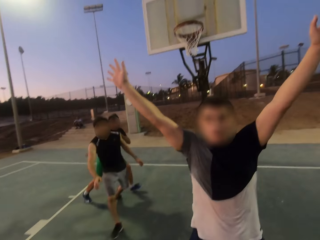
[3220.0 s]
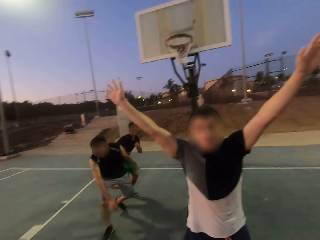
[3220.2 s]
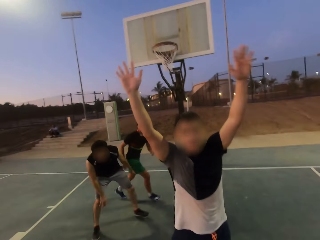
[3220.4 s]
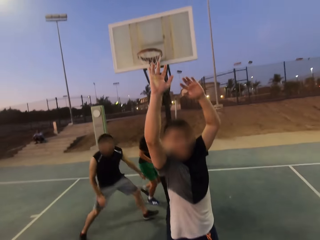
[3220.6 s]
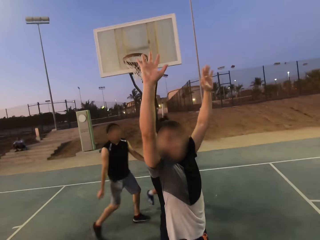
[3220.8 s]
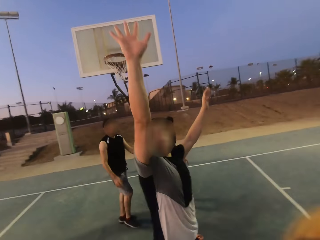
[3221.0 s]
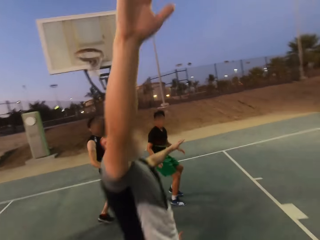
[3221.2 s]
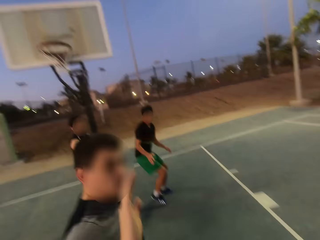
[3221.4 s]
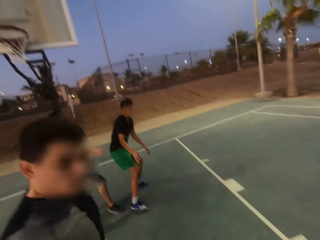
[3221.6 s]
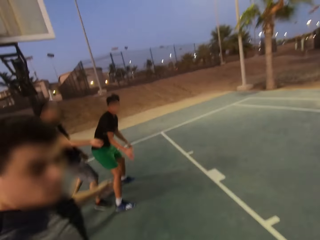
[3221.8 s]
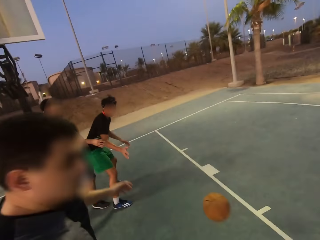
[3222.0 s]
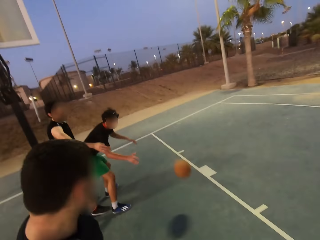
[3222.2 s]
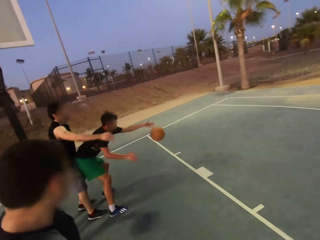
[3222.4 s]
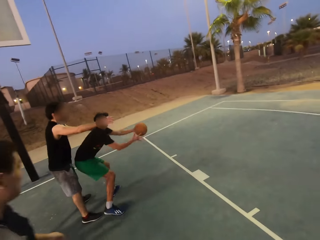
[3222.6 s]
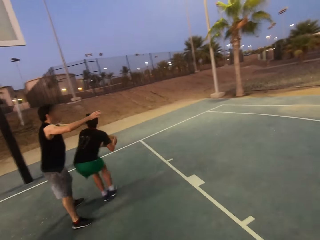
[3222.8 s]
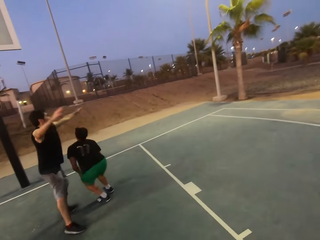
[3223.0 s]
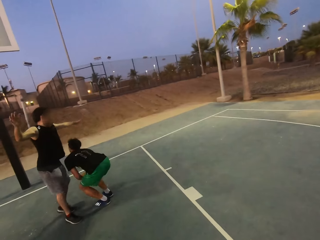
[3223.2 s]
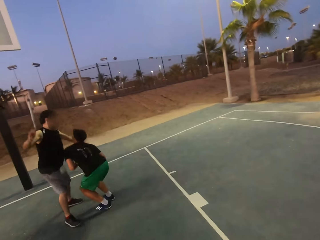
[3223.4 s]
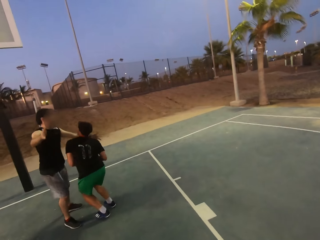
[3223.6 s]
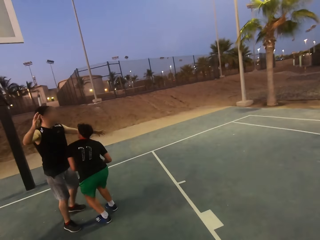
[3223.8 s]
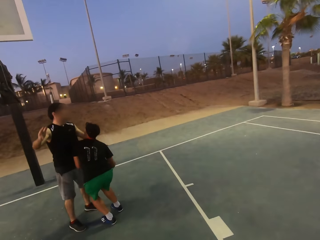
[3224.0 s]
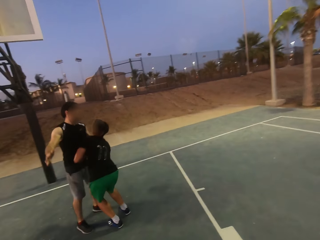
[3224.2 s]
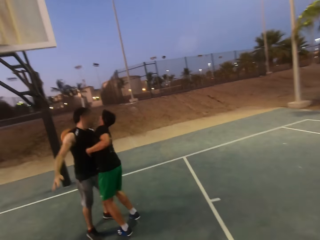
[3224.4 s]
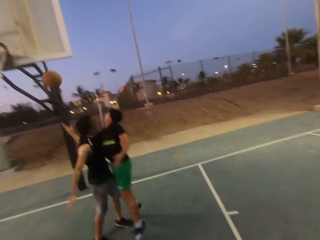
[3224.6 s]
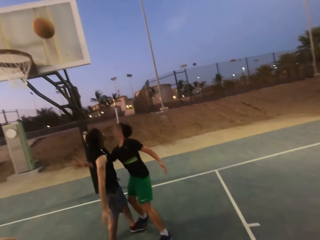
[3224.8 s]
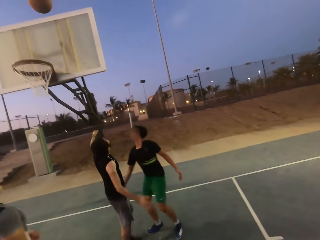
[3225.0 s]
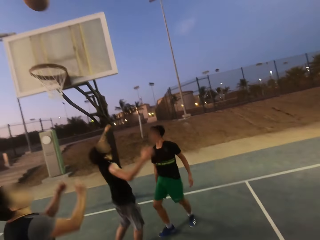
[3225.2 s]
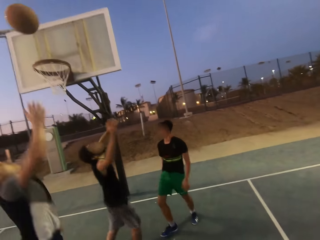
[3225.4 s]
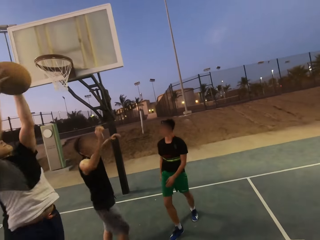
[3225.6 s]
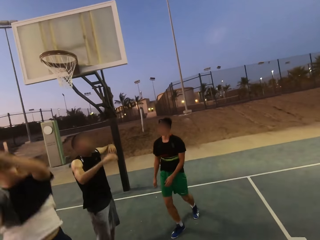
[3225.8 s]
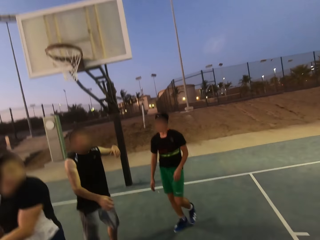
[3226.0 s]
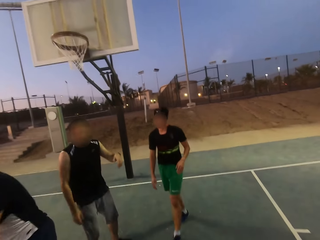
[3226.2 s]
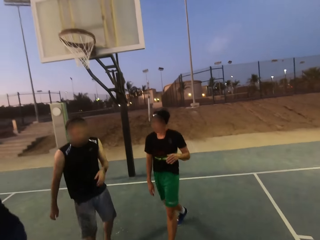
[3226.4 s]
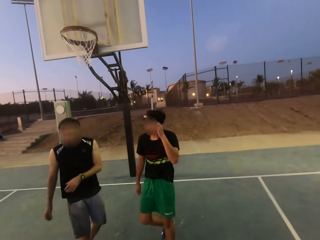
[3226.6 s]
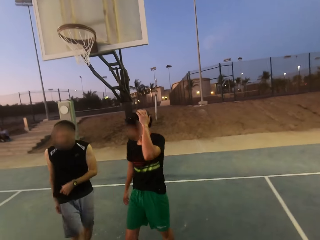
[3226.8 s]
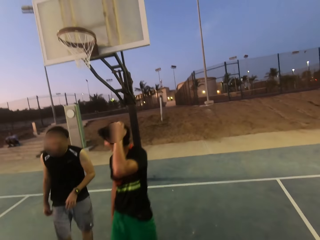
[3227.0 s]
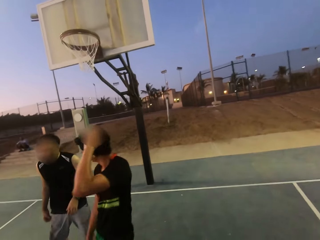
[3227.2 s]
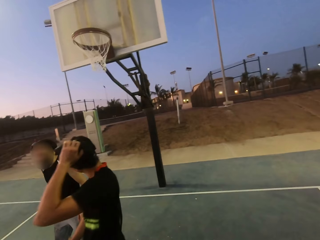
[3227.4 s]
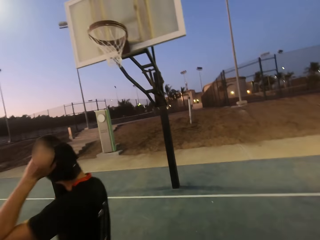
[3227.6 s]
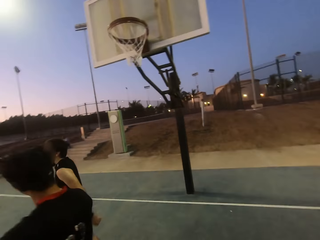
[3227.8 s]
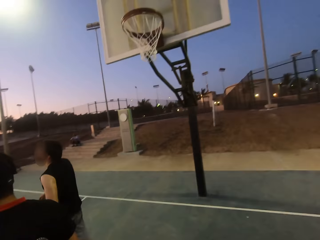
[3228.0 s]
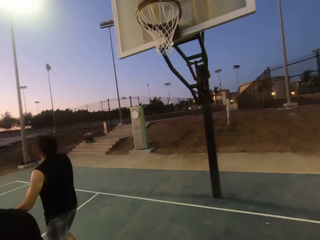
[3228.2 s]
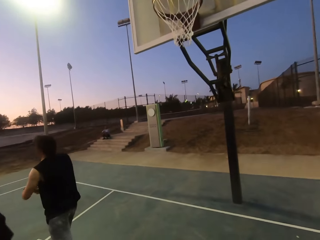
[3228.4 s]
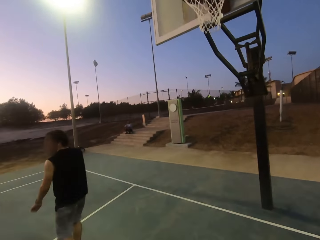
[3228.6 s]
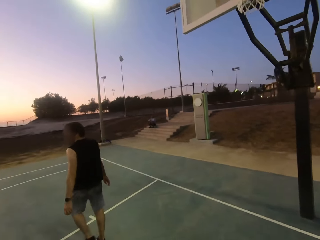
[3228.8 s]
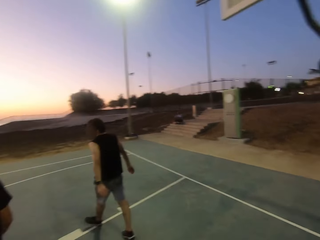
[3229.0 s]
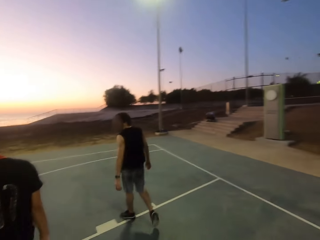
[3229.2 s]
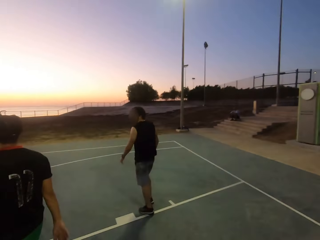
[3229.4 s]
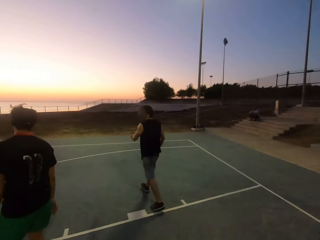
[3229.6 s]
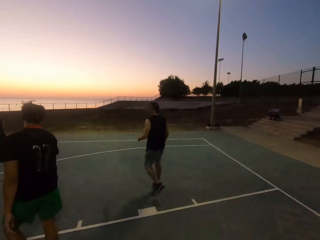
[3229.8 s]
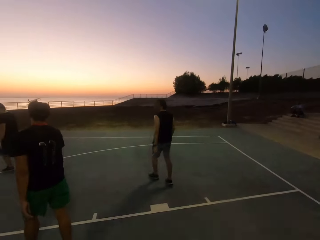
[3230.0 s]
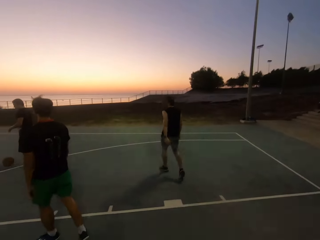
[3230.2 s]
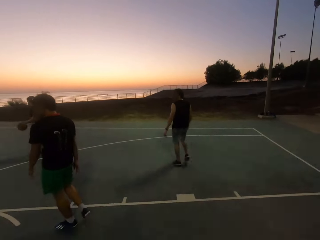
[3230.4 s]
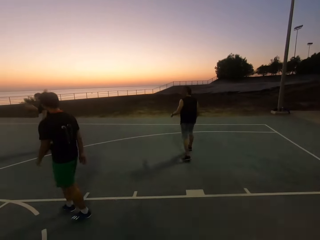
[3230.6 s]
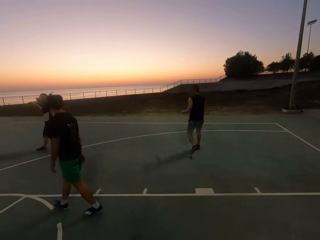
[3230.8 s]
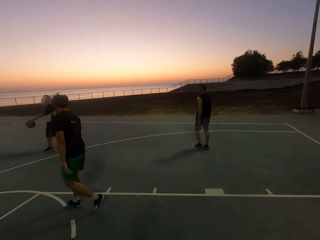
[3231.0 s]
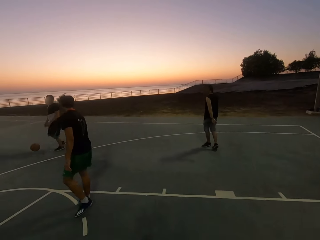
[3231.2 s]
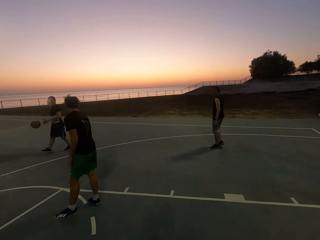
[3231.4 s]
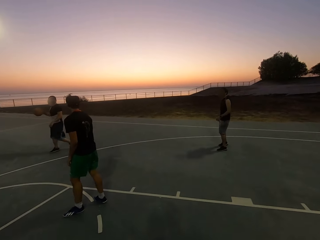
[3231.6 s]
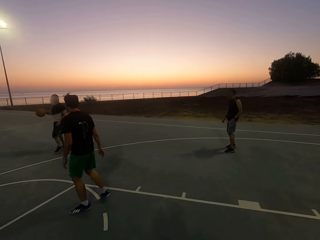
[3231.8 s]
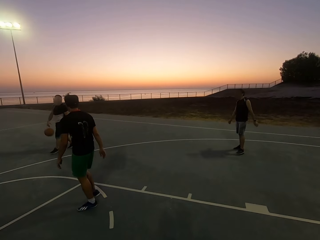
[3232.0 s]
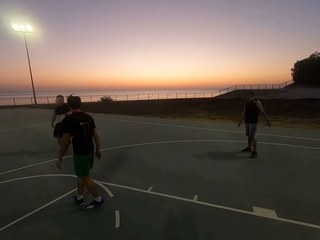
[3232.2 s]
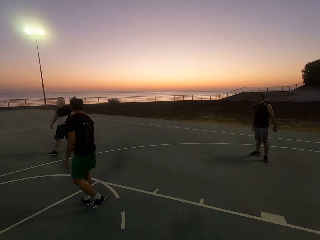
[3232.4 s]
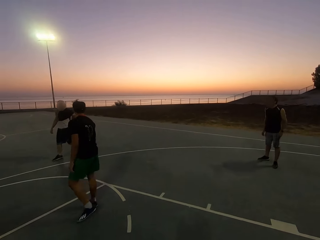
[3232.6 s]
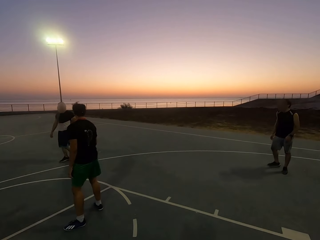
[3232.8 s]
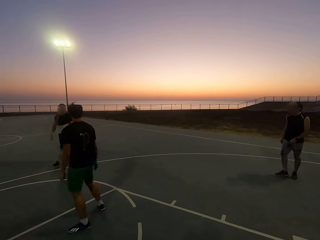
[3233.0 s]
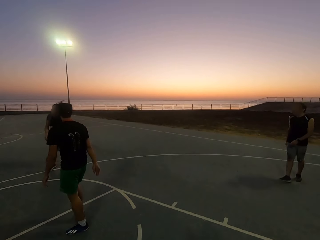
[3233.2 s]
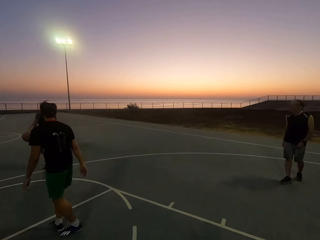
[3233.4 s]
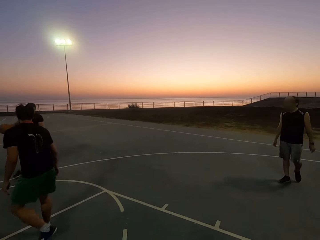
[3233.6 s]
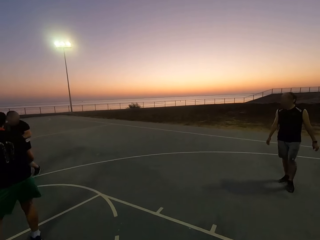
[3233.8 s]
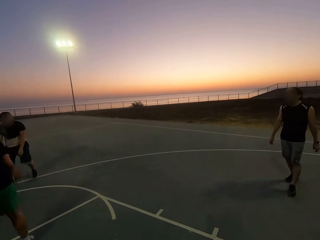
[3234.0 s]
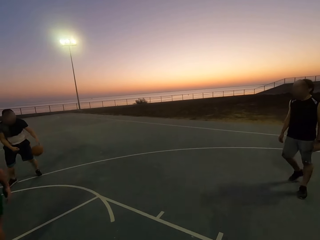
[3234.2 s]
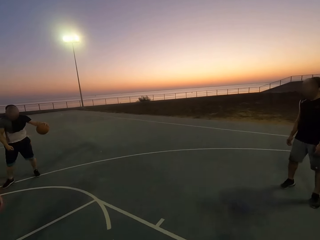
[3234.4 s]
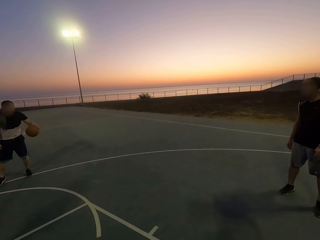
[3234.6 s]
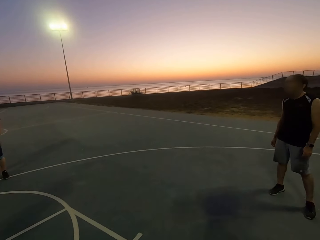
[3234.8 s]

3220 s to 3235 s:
A man runs. Another man walks. A third man lifts the hands up. The camera wearer throws the ball to the first man. The first man picks up the ball. The first man holds the ball. A fourth man shields. The first man throws the ball on the board. The third man holds the ball and picks up the ball. The second man walks. The first man touches the head and walks. The third man dribbles the ball.

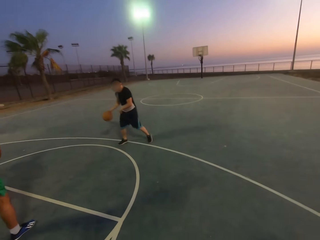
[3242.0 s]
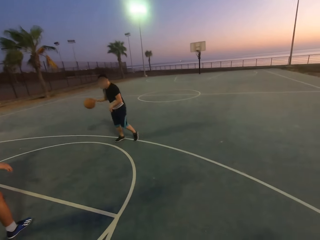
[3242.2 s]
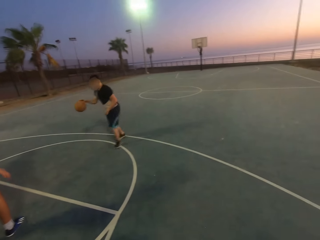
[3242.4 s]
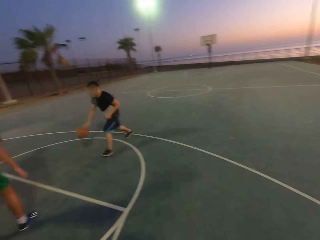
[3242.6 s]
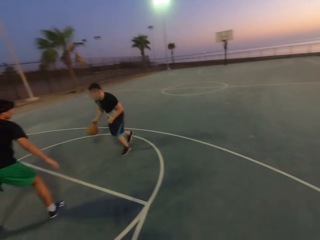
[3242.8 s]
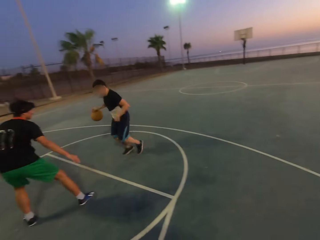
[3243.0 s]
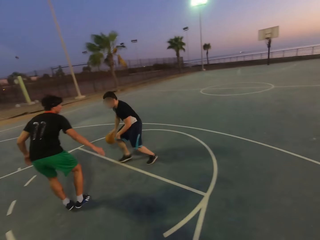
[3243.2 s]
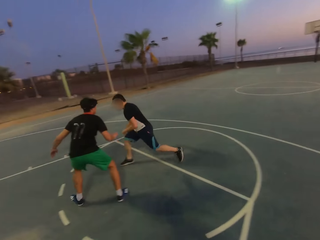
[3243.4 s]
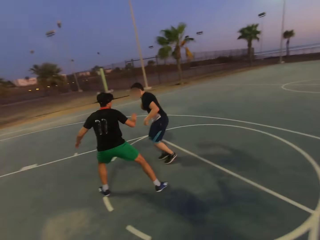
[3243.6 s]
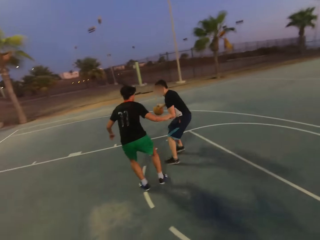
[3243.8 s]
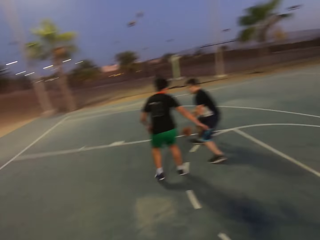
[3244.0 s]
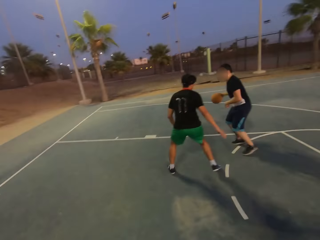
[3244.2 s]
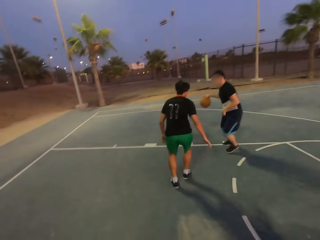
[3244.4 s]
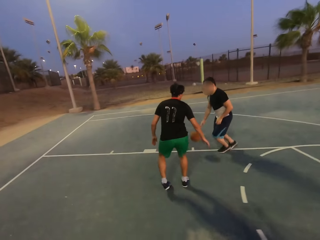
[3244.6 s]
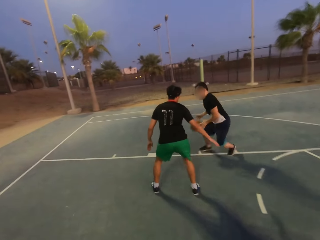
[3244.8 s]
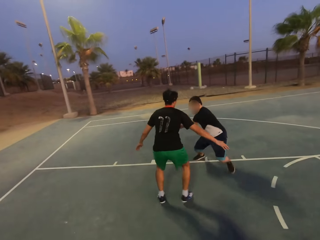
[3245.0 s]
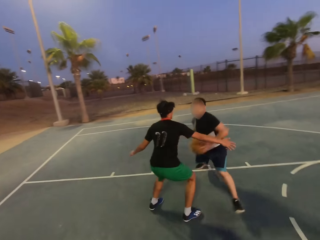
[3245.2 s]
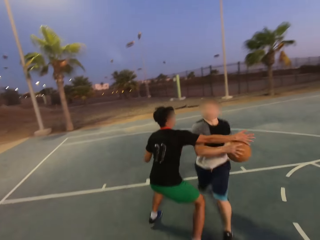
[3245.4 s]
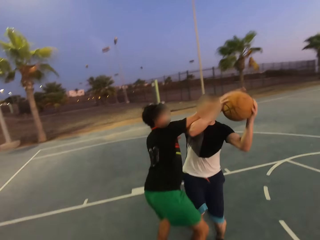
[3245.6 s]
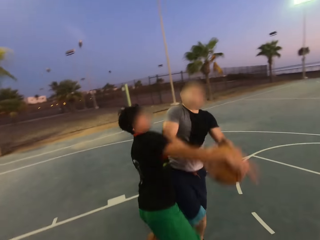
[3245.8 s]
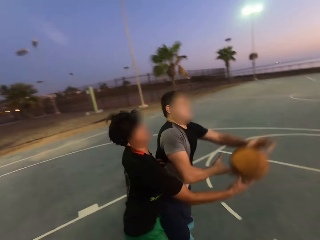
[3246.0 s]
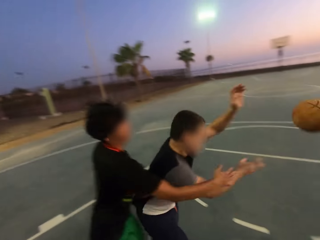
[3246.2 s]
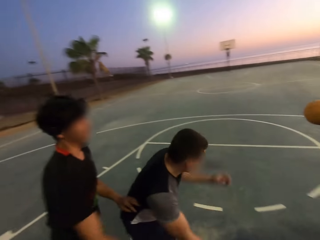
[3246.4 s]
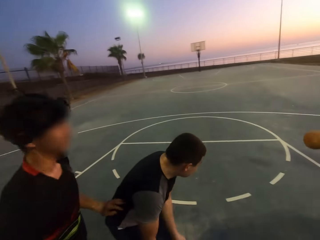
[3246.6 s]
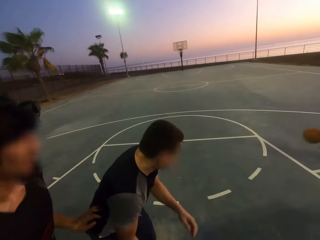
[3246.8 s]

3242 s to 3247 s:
A man shields. Another man dribbles the ball. A third man attacks the second man. The third man blocks the ball. The second man jumps. The second man throws the ball to a fourth man.

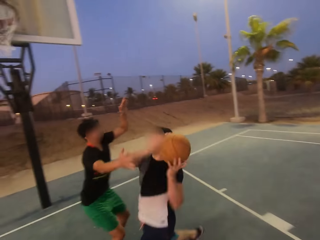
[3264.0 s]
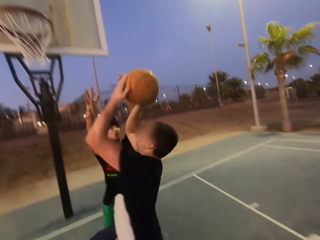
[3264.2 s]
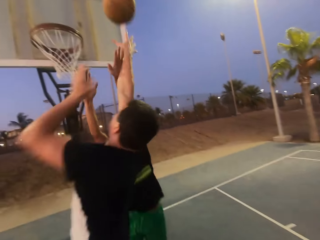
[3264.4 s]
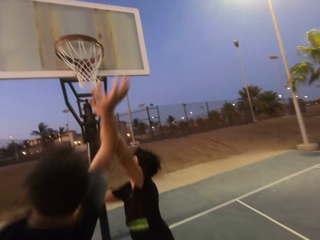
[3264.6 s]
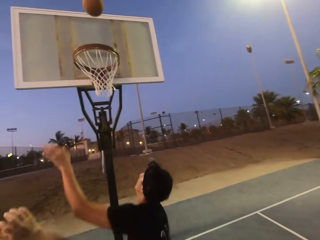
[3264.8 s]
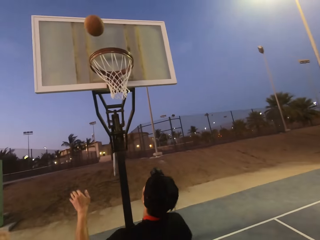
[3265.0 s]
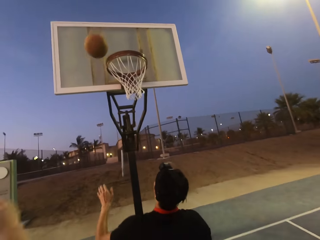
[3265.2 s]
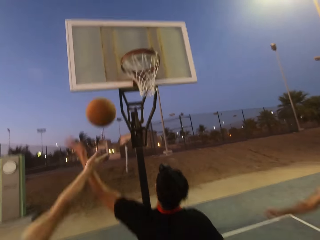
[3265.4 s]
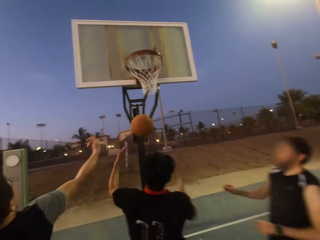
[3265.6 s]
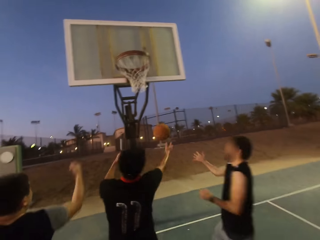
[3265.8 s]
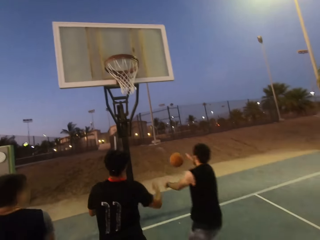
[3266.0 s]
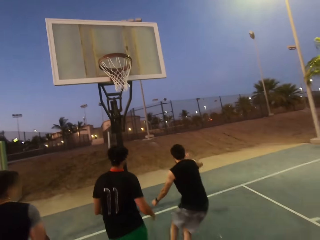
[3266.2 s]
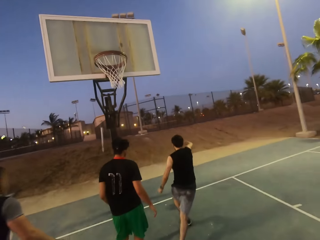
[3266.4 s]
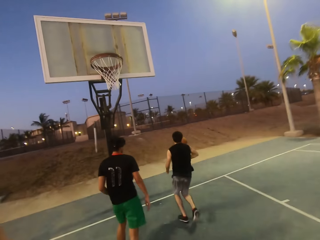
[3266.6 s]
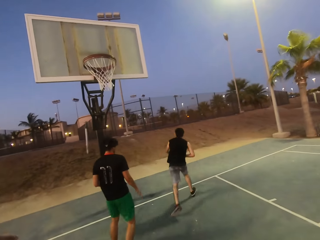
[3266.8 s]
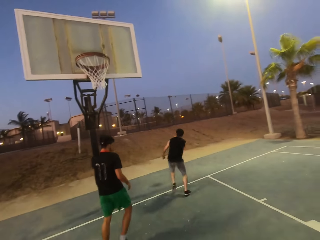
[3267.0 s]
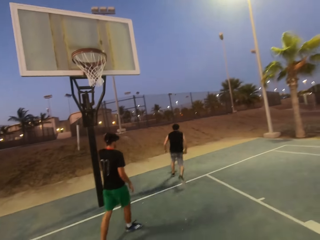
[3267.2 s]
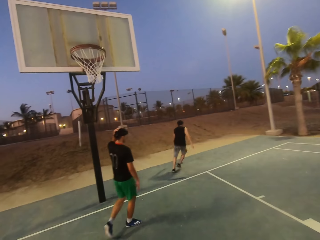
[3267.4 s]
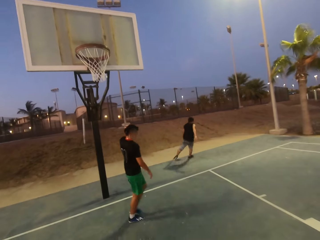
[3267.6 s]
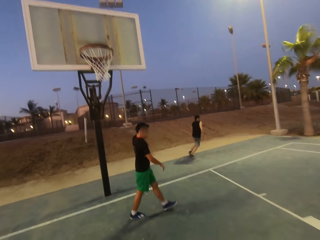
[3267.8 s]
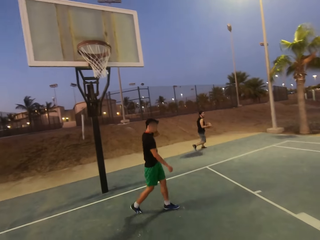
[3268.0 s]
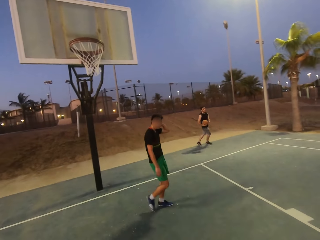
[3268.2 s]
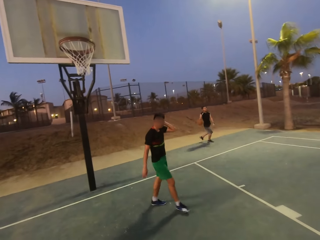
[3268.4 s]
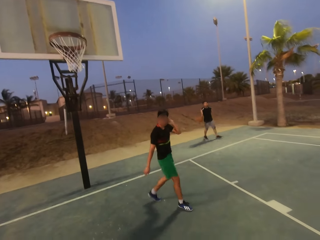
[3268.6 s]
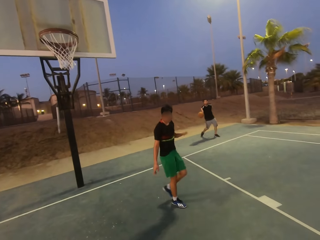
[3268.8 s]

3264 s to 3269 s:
A man throws the ball towards the net. The camera wearer throws the ball in the hoop. Another man taps the ball. A third man holds the ball. A fourth man picks up the ball.
